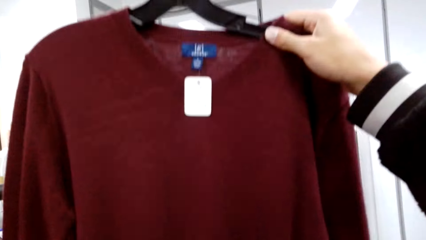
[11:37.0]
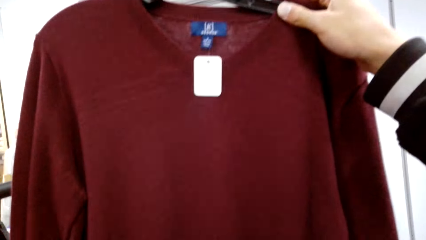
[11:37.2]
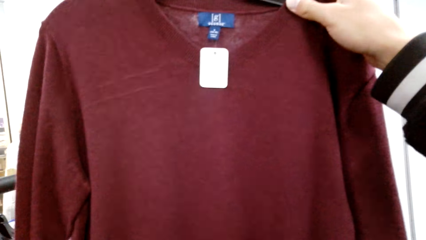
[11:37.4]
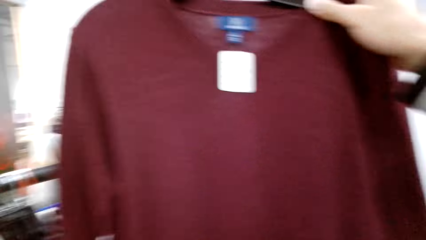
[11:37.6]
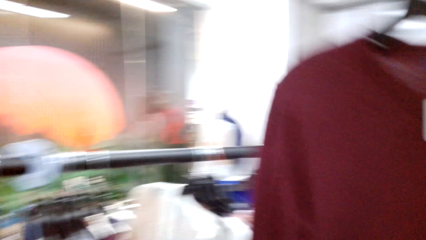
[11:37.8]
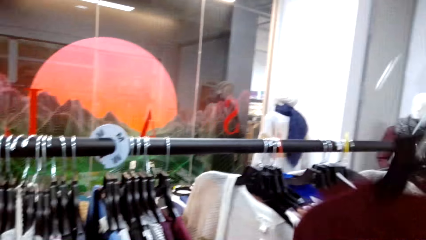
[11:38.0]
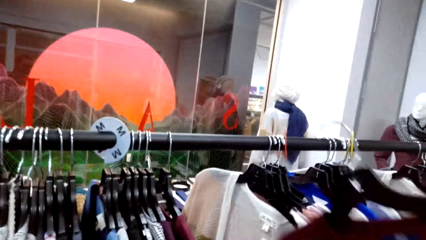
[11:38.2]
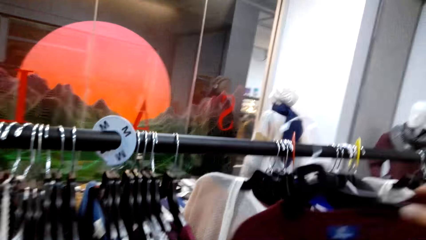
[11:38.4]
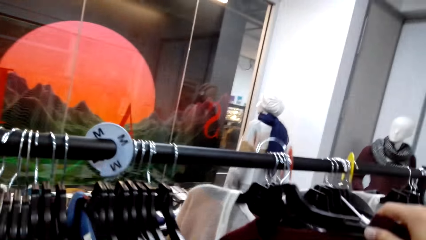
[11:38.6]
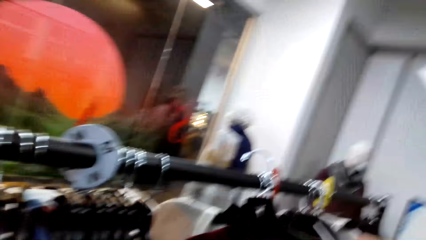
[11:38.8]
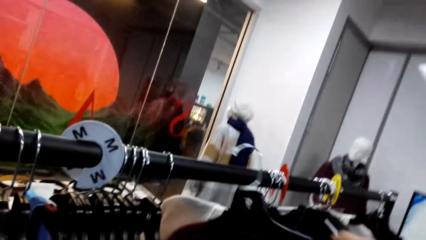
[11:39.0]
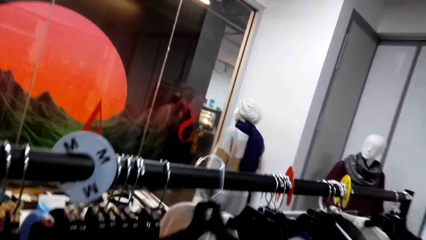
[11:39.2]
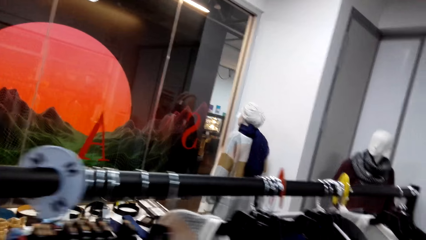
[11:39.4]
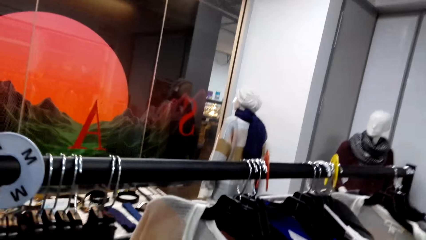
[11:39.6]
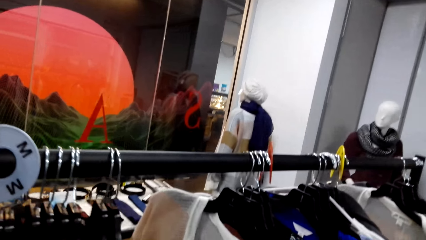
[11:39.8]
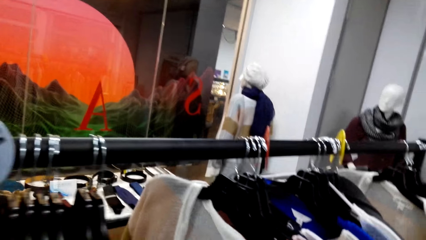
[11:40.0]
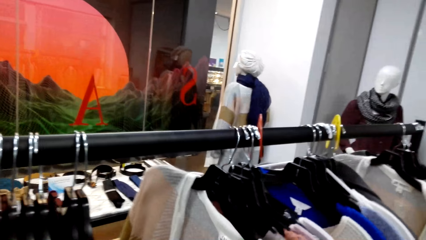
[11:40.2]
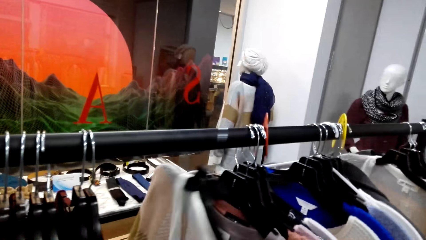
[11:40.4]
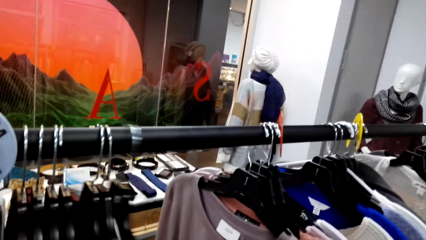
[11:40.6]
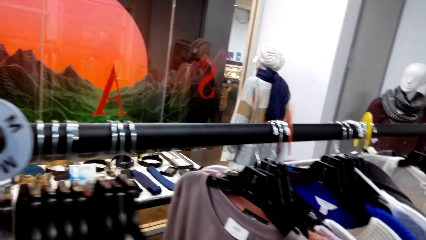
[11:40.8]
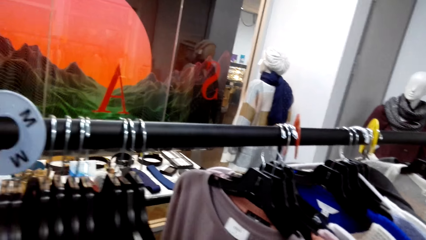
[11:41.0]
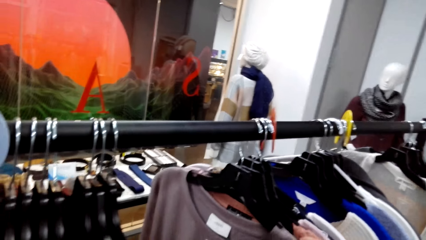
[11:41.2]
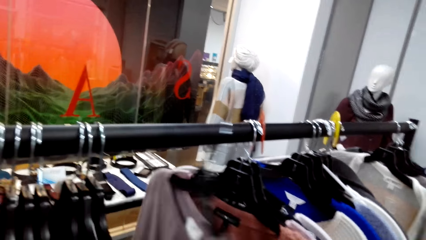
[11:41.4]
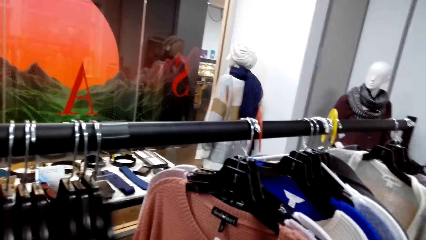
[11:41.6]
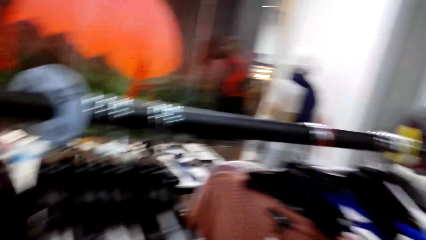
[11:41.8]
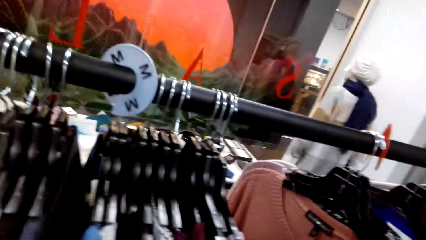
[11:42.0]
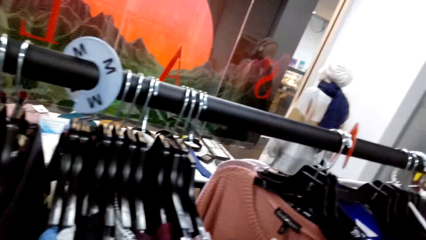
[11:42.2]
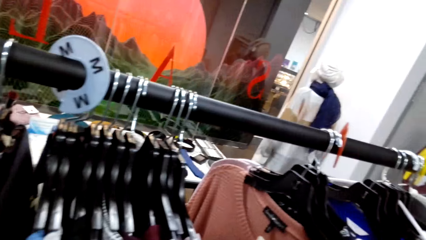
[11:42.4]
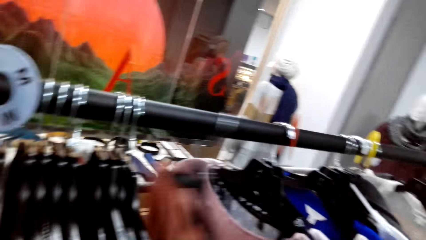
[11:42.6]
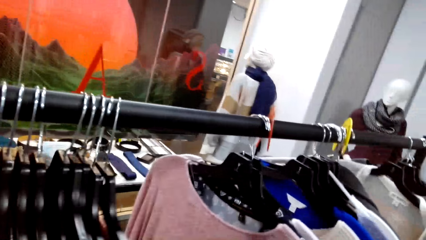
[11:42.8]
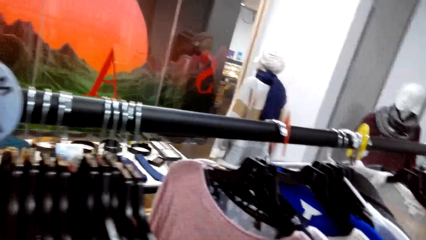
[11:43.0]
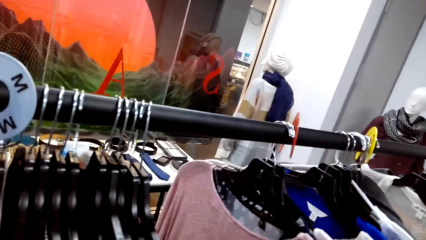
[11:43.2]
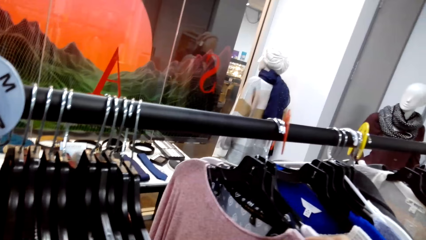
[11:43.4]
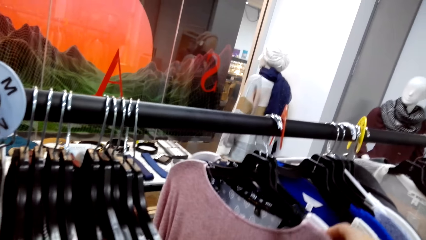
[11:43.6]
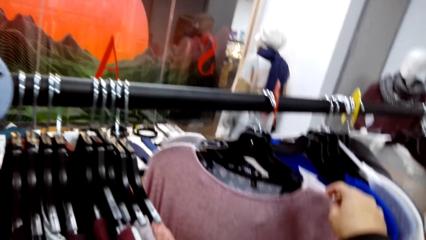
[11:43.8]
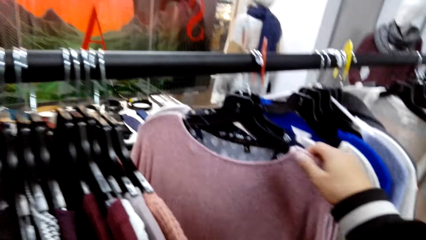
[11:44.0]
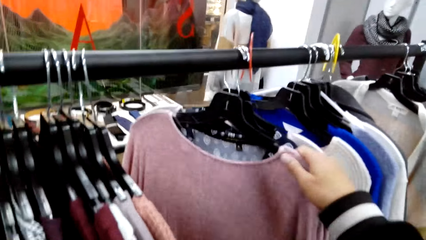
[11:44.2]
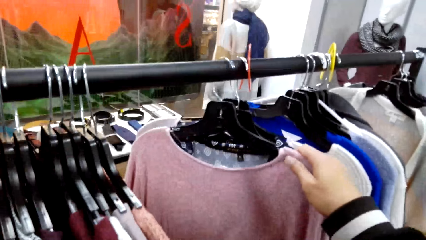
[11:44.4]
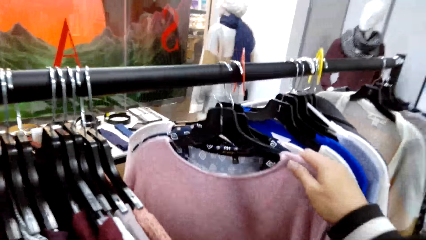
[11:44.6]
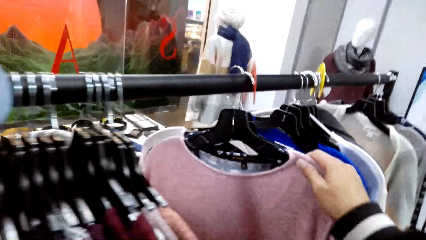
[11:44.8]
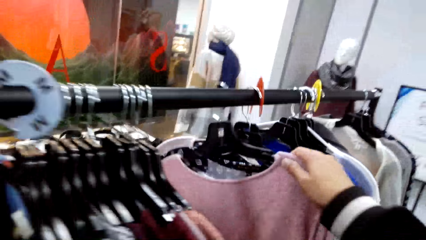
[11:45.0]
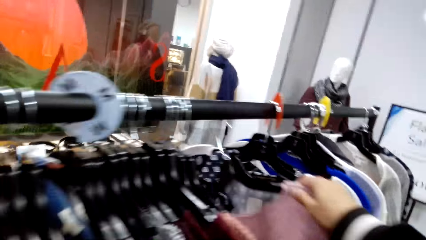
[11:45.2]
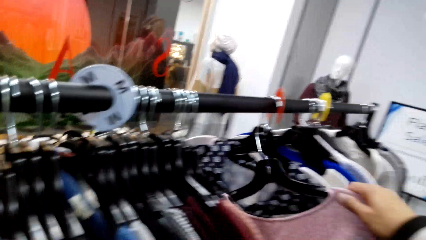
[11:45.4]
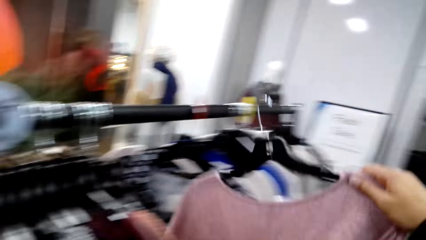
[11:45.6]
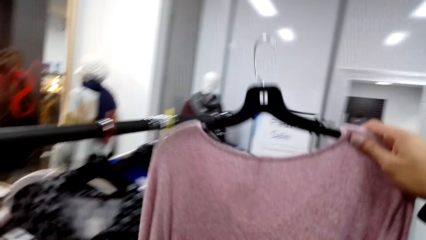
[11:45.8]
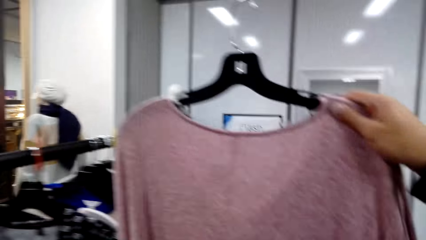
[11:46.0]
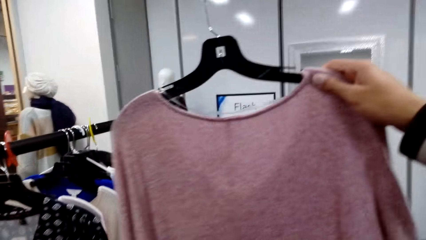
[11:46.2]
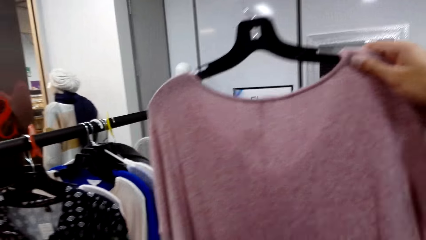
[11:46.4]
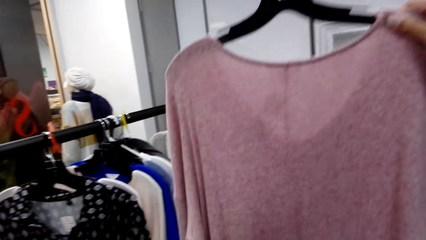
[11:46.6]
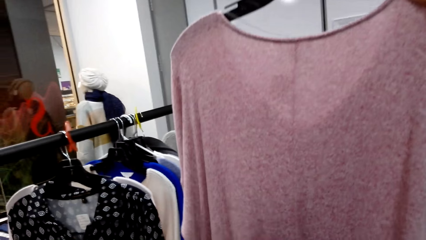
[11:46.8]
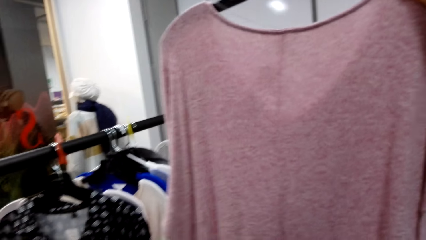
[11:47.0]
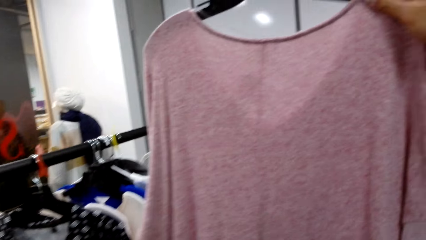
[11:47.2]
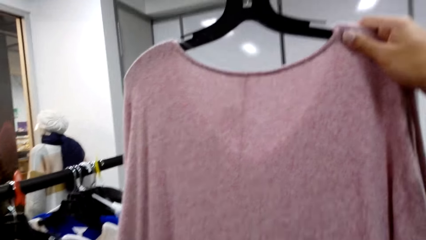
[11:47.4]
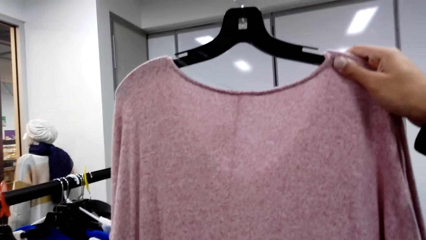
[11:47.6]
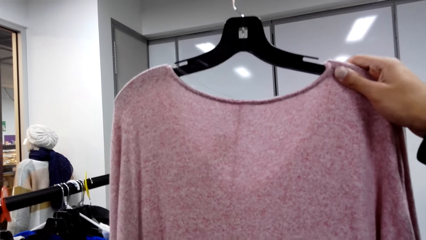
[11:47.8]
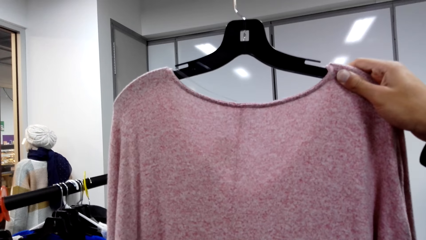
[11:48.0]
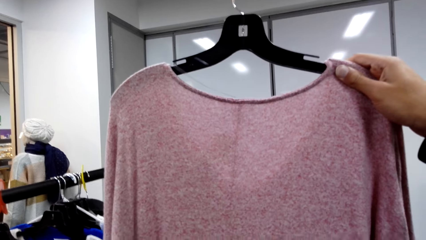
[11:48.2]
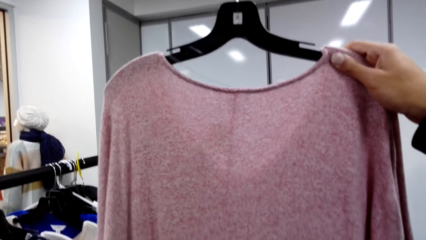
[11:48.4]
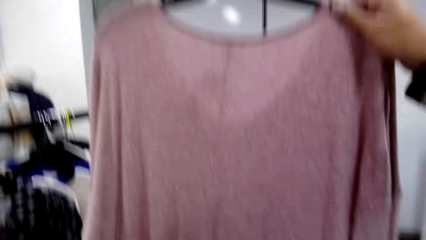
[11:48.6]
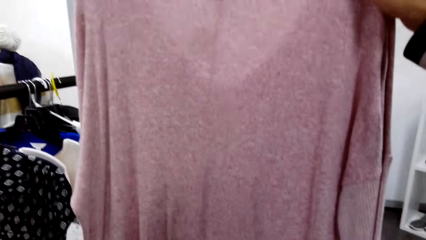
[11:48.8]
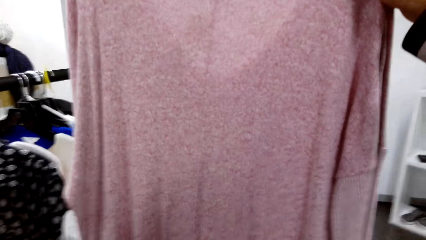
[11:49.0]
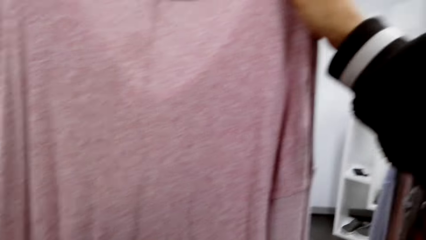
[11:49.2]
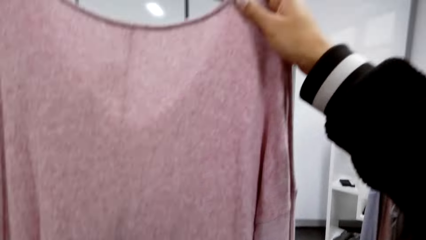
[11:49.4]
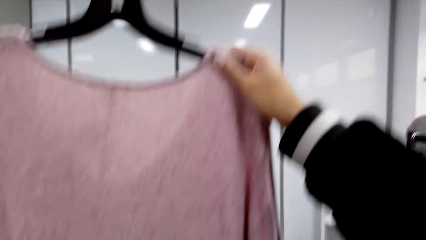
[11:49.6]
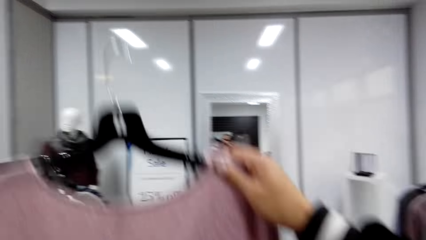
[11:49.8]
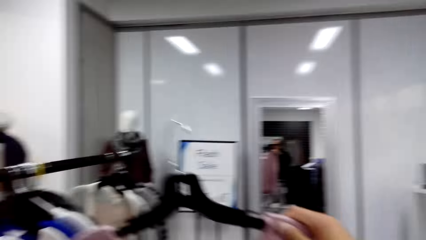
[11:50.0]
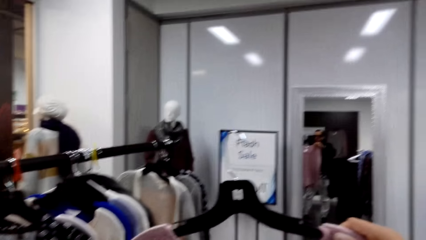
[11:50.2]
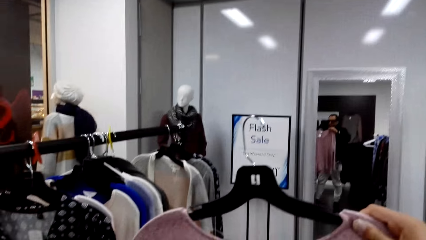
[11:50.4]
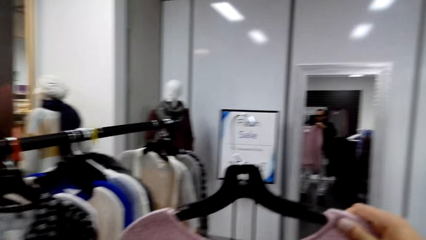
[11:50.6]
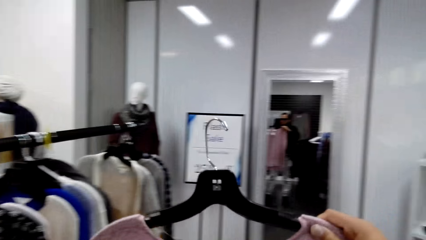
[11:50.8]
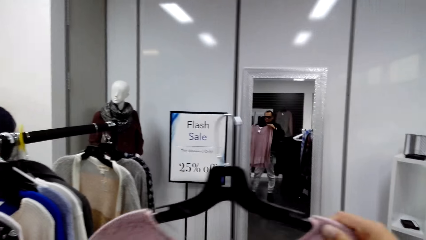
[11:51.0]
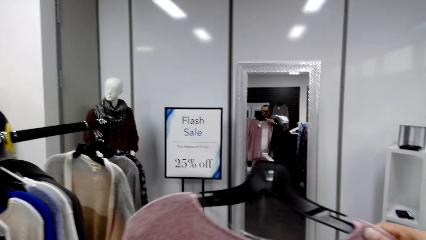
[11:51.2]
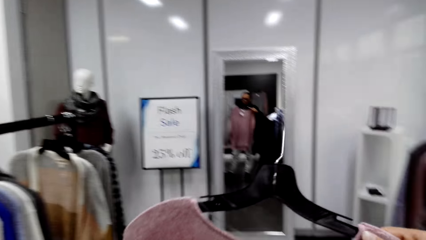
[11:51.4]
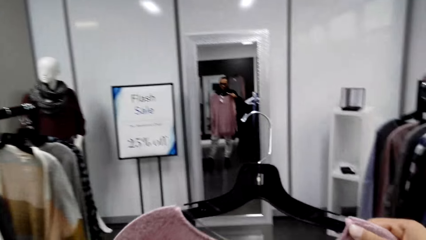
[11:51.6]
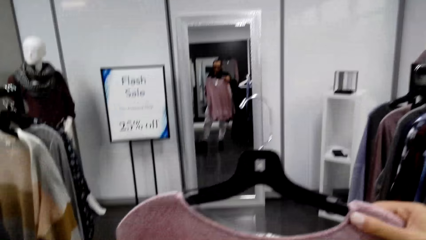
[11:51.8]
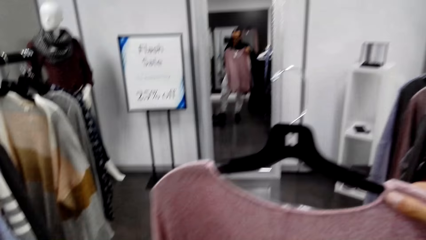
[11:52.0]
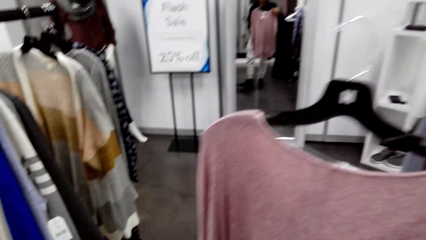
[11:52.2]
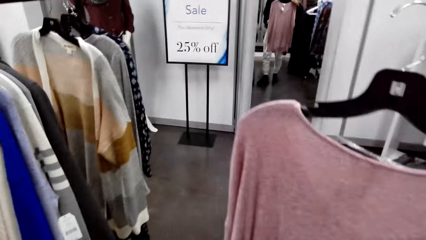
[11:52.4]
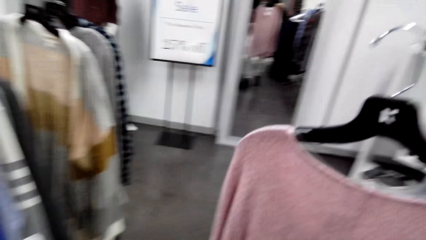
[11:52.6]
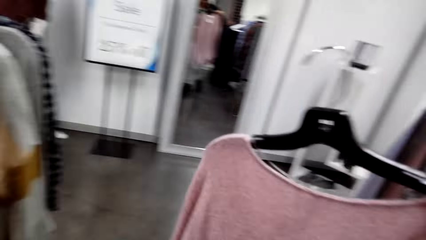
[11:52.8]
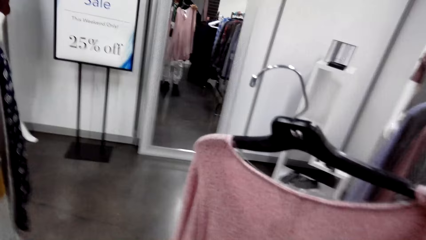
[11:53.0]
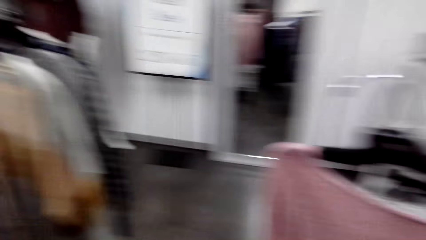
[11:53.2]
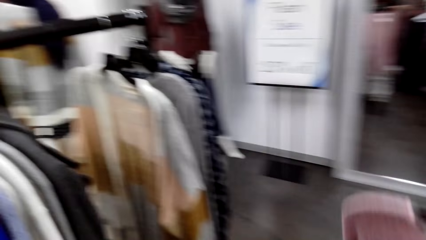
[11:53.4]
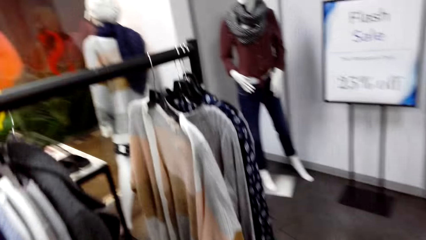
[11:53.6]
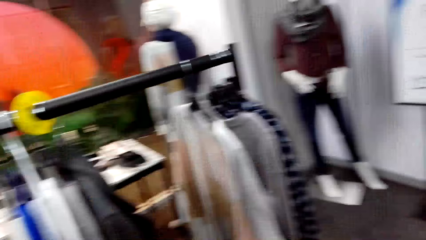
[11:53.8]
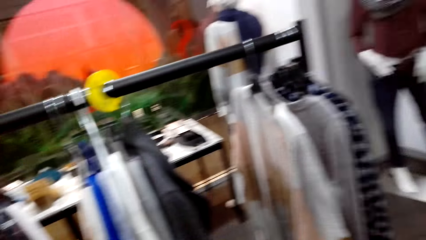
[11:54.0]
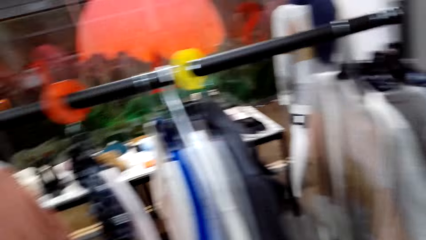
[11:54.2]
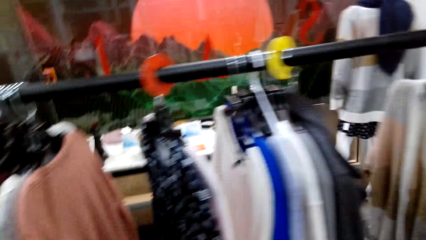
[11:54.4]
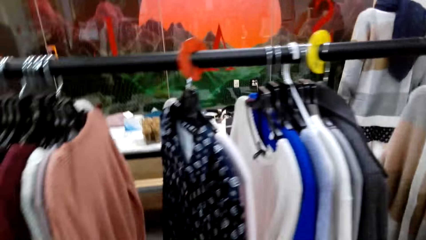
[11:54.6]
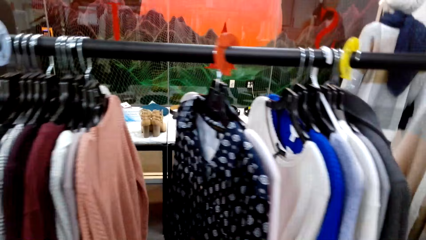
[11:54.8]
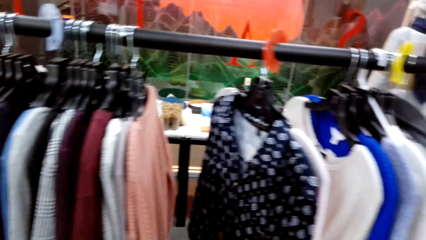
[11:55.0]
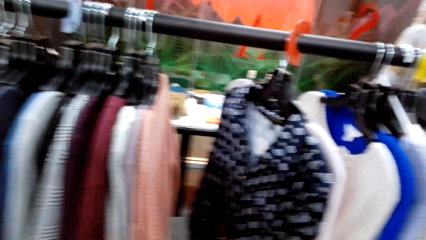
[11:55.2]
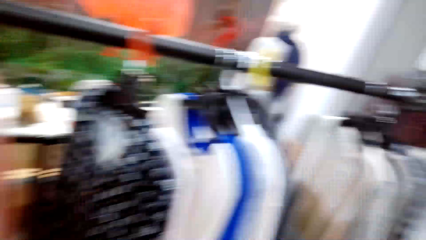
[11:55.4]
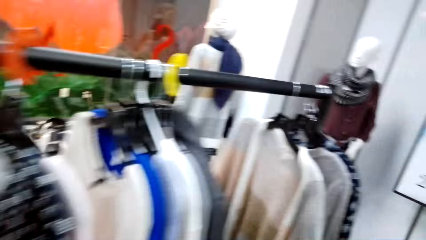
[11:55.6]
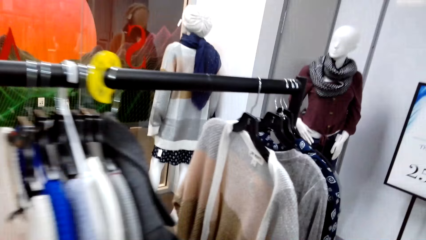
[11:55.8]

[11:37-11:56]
The camera wearer hangs the cloth or hanger. They select the cloths. They move the hangers. They pick the cloth. They unhang the hanger. They look at the cloth. They walk around.
